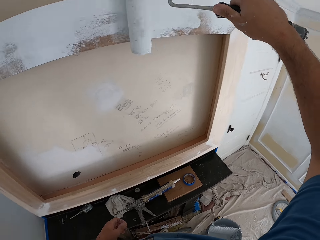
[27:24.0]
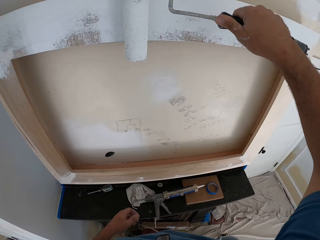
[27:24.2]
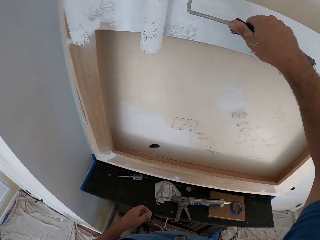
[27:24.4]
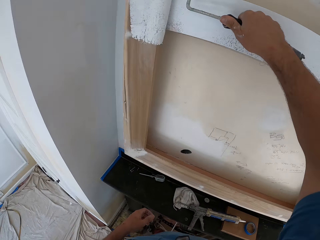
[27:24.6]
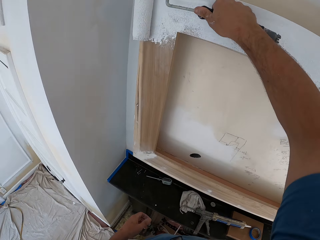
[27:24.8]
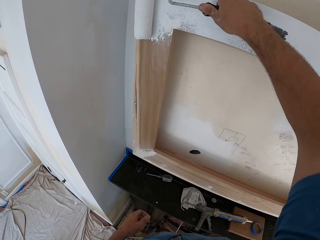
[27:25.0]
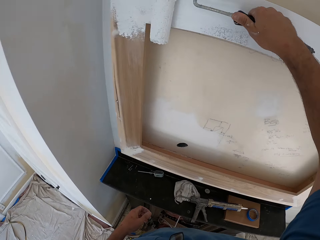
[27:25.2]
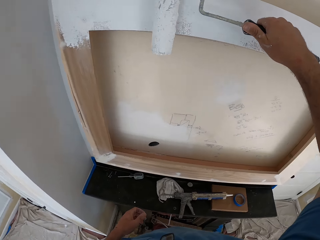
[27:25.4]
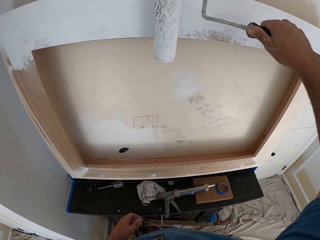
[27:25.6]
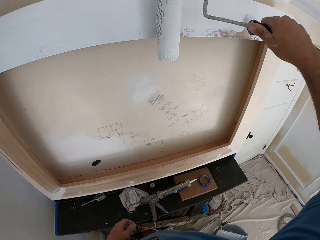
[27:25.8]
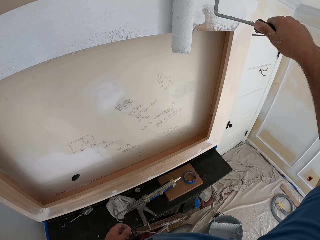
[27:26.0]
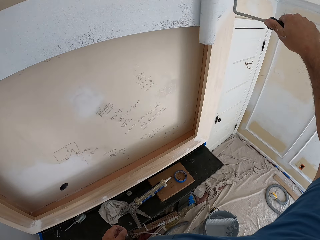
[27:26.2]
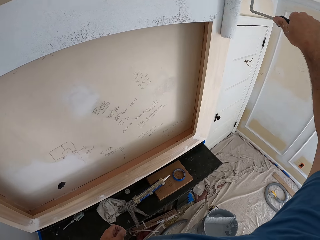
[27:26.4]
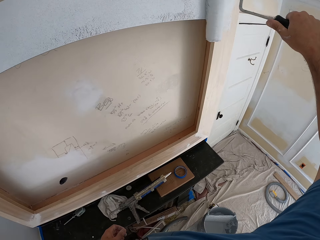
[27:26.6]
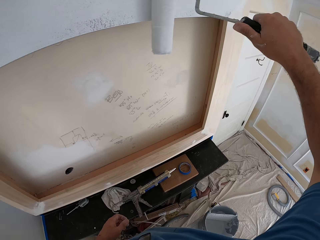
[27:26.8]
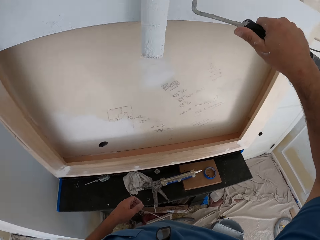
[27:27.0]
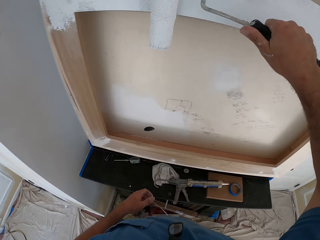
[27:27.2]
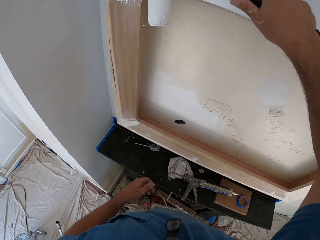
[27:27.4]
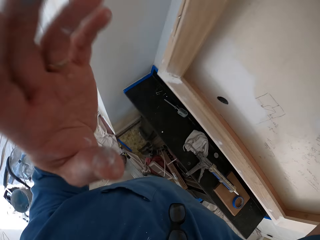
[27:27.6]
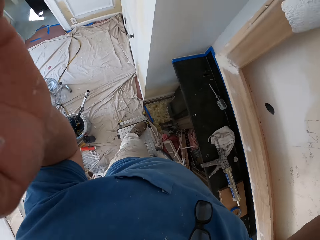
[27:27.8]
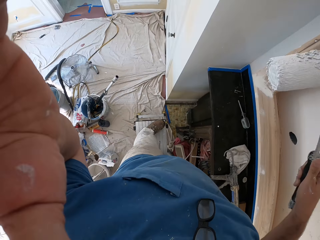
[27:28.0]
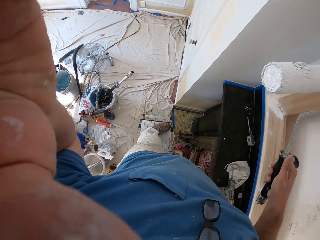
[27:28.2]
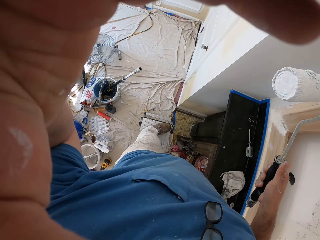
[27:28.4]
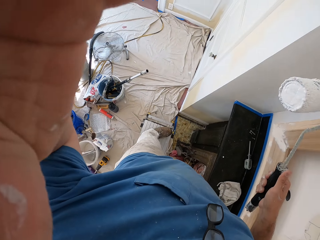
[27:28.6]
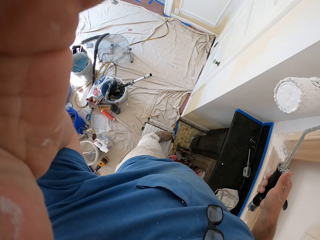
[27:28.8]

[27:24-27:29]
The camera wearer touches his camera.
